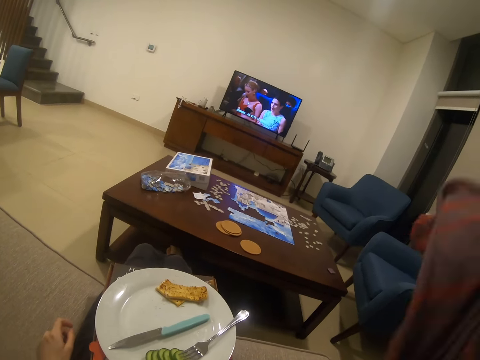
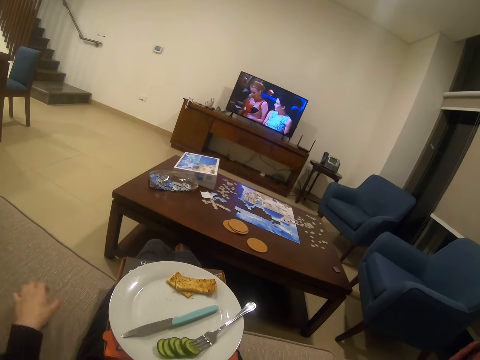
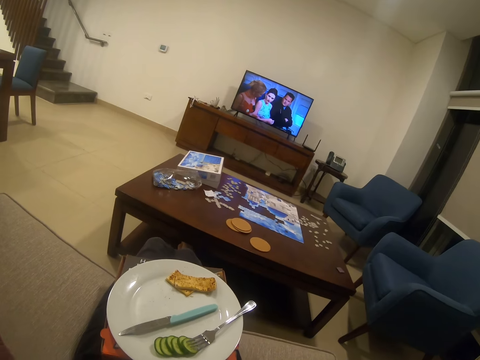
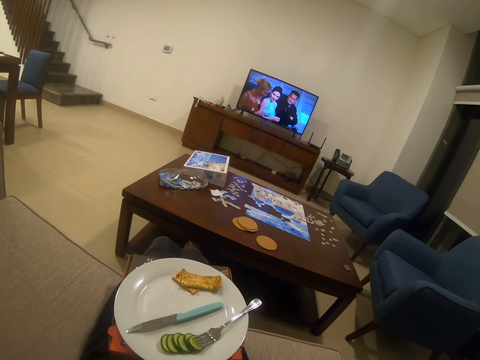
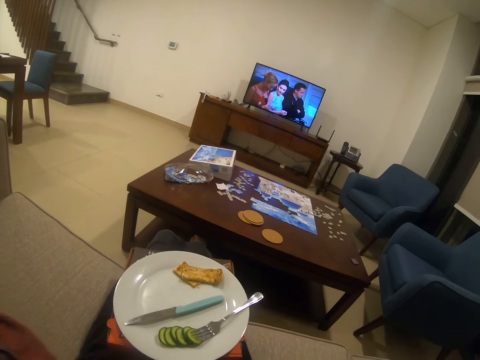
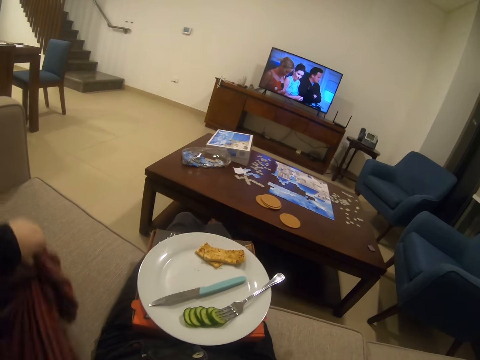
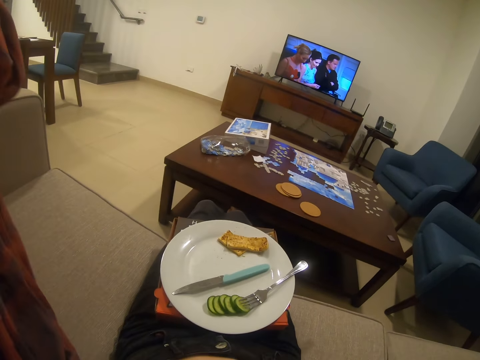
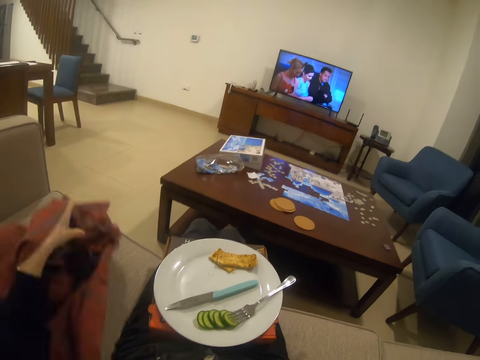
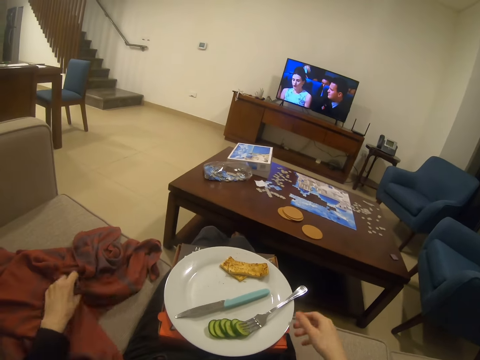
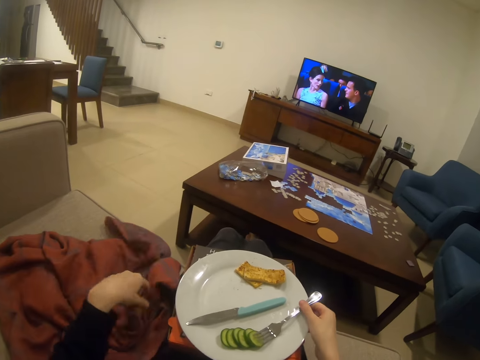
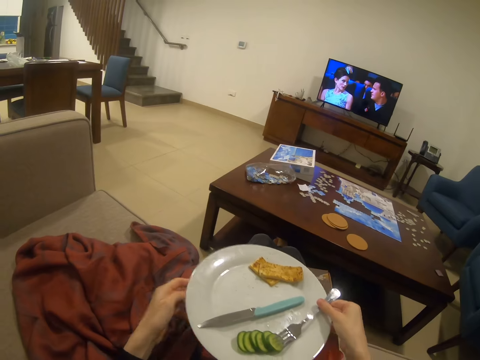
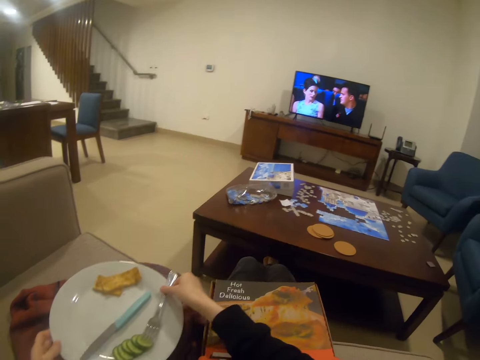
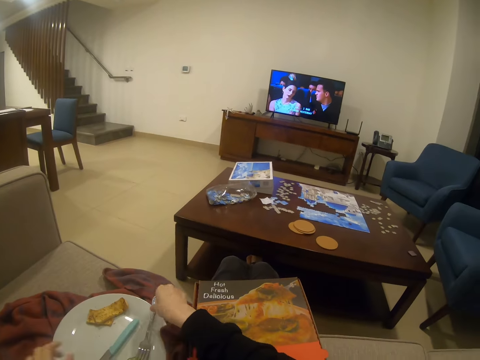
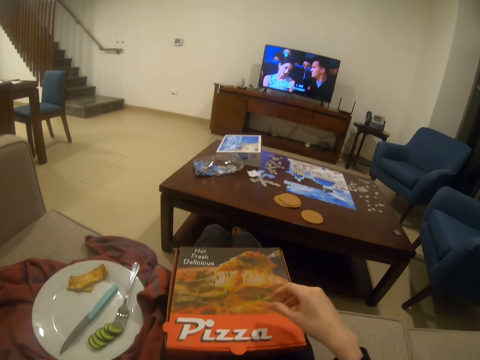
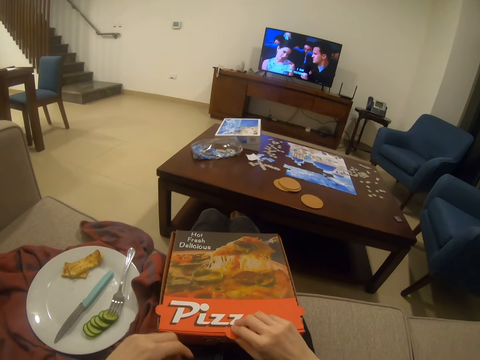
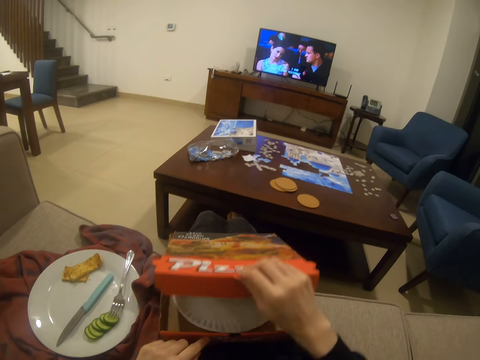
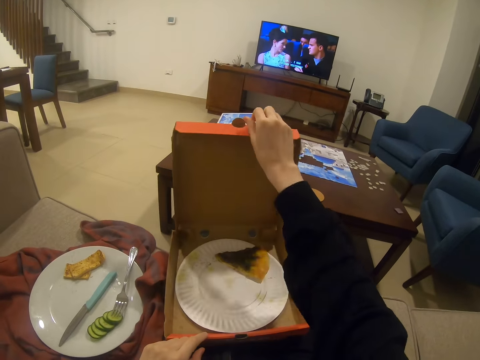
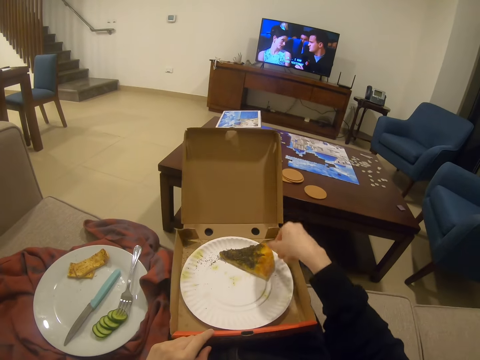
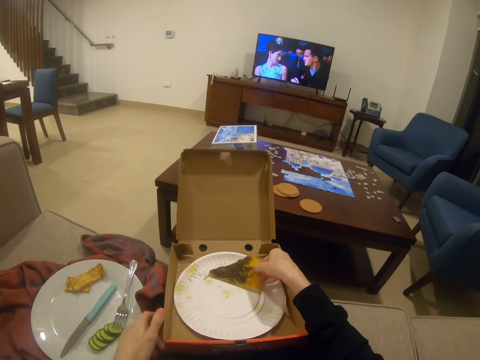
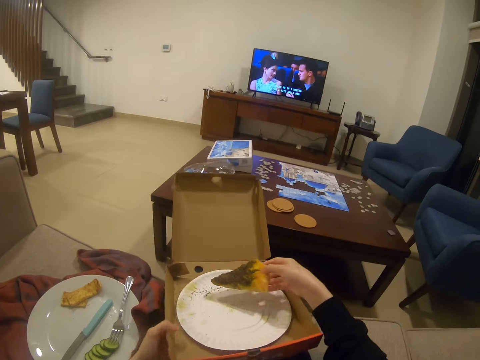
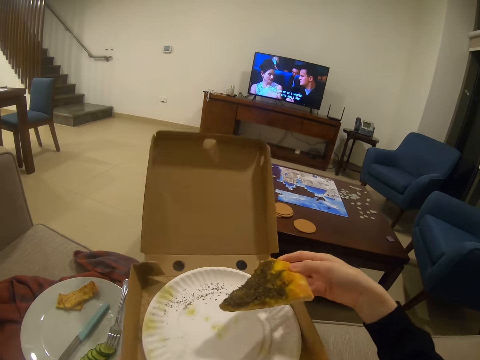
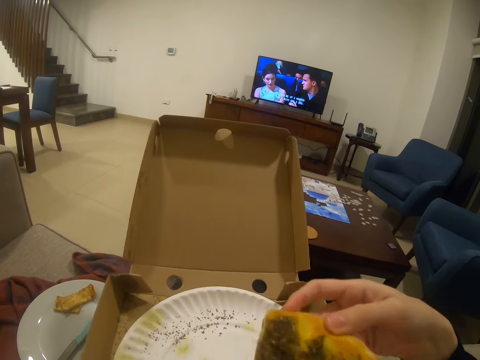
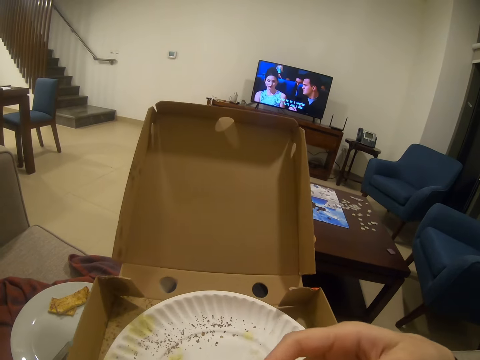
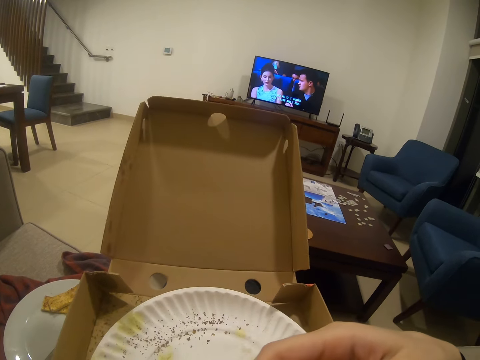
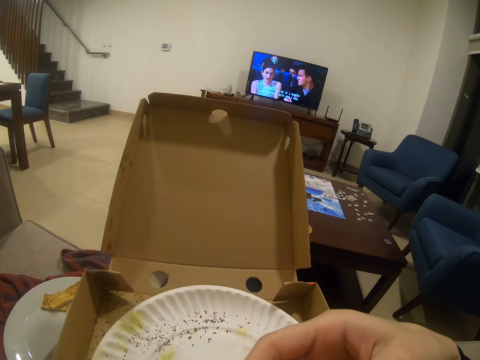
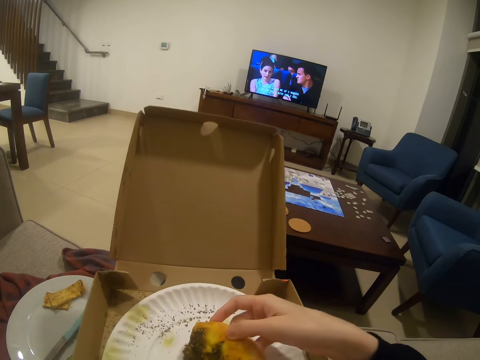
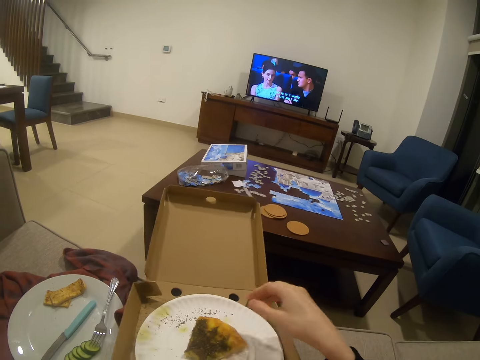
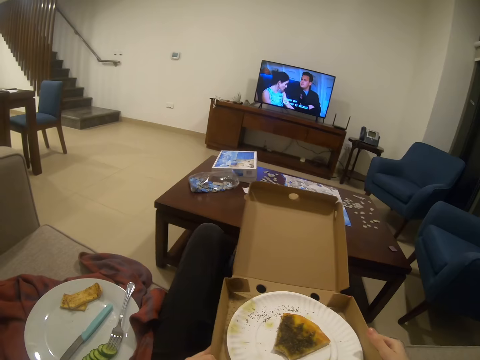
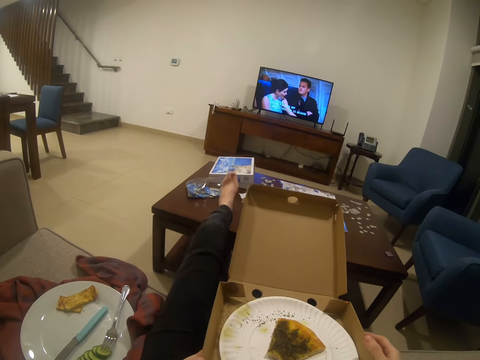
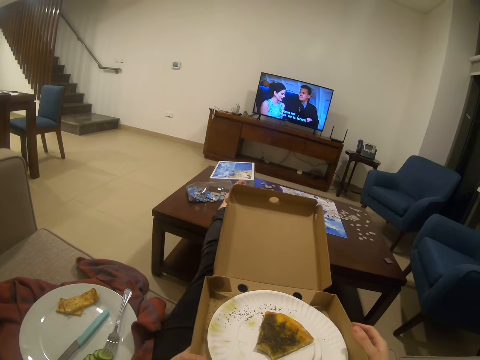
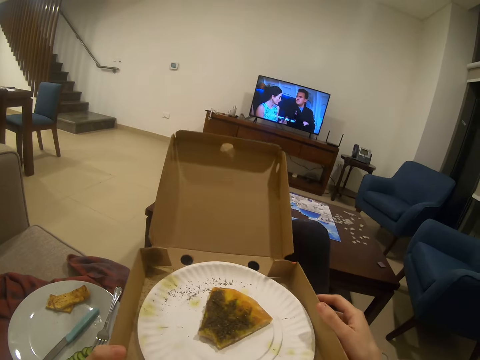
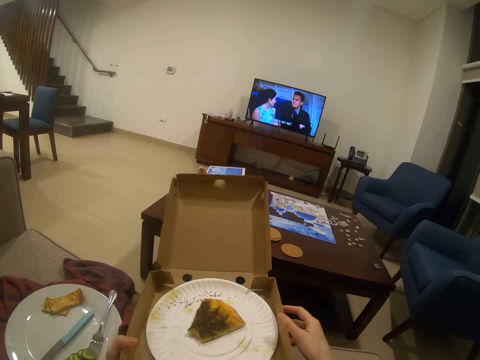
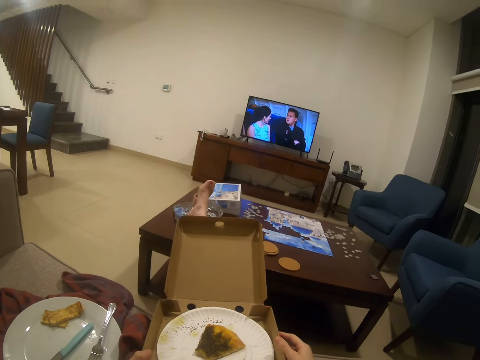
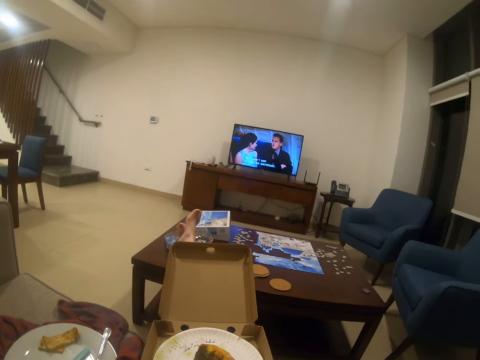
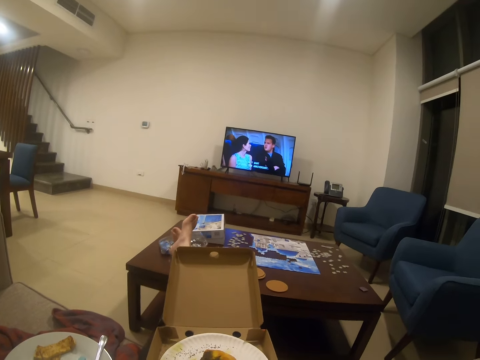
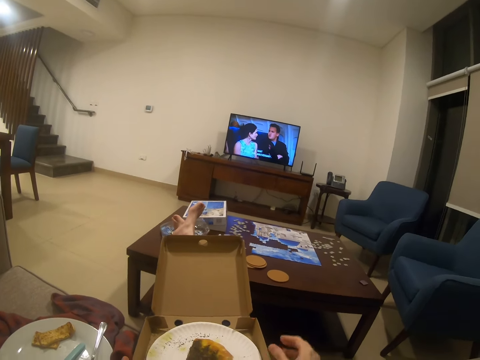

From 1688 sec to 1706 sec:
The camera wearer does something. She moves the hand. She pulls a piece of cloth. She moves the cloth. She puts a plate on the couch. She puts the cloth down. She opens a box. She takes pizza. She eats the pizza. She puts her legs on a table.

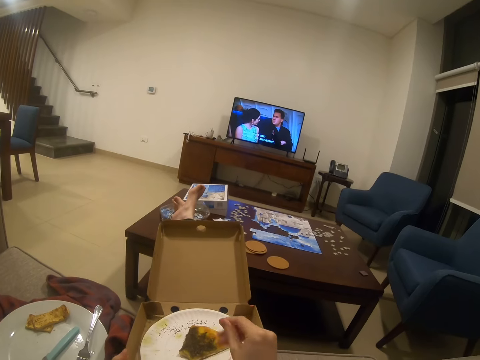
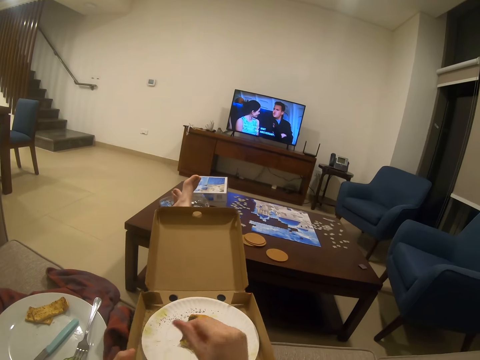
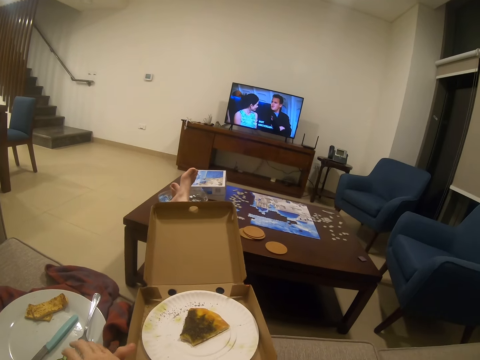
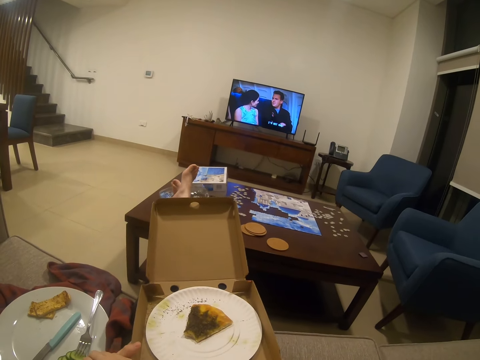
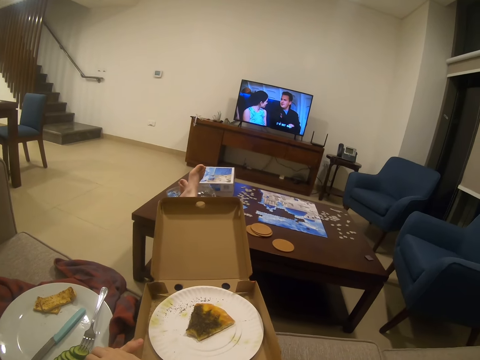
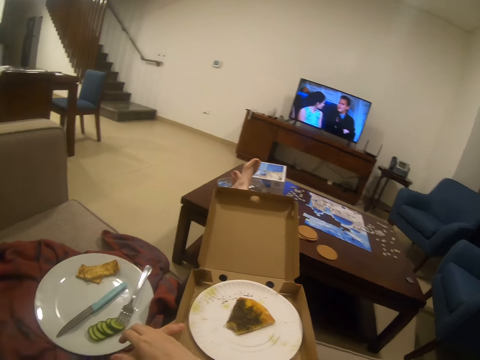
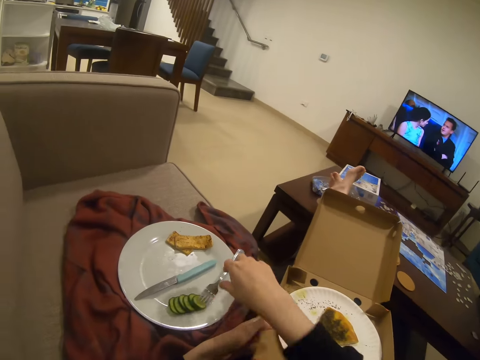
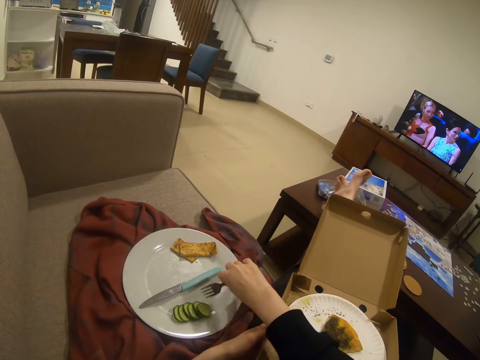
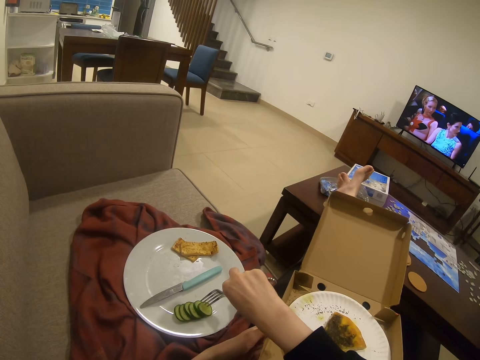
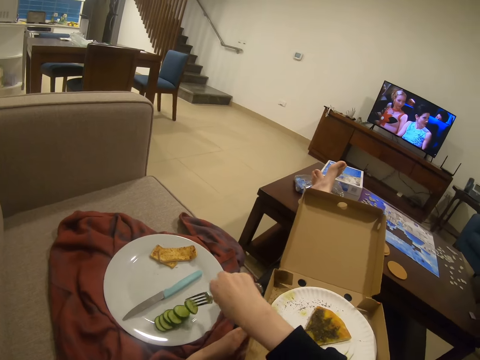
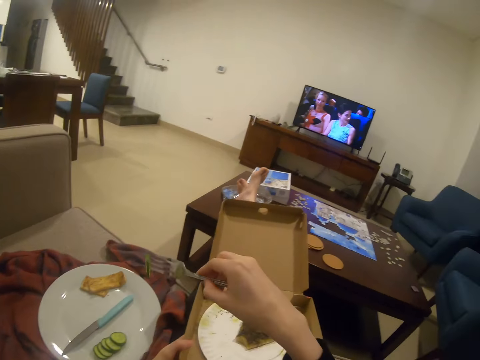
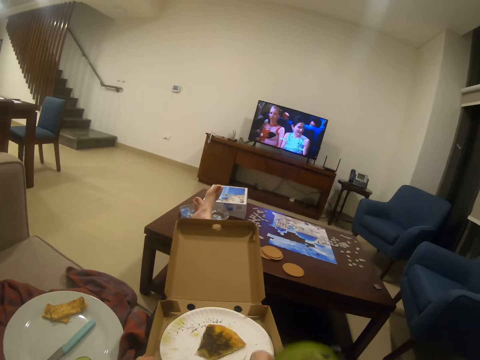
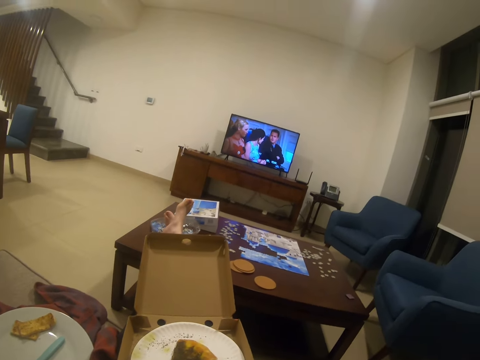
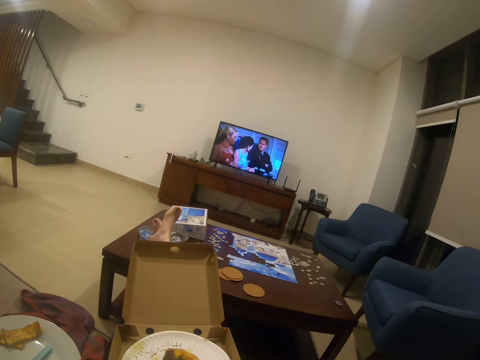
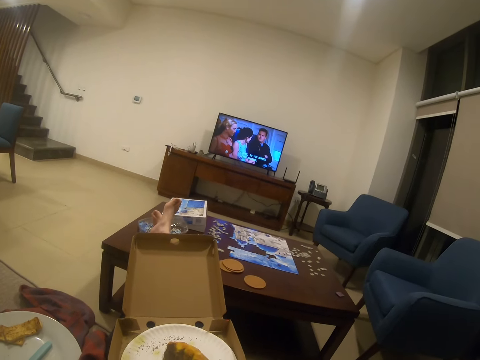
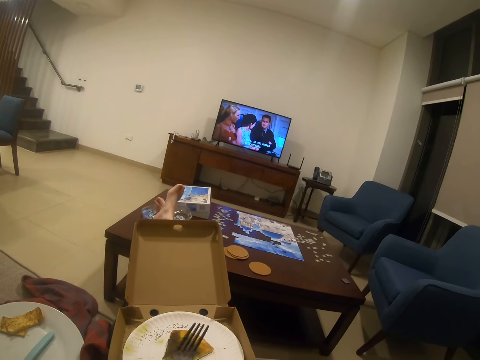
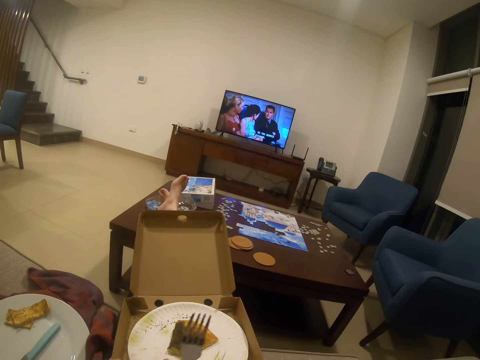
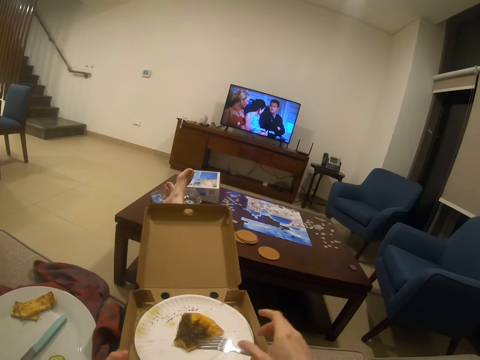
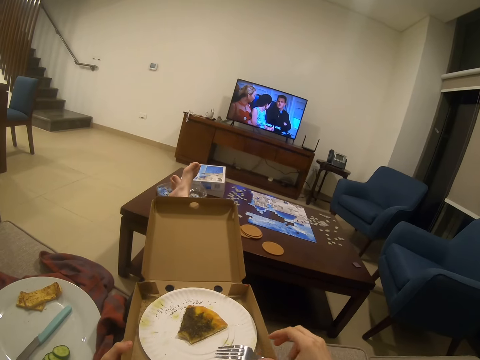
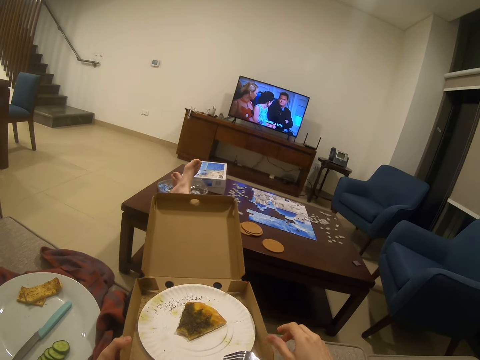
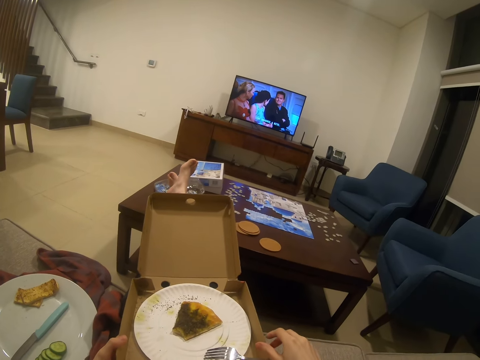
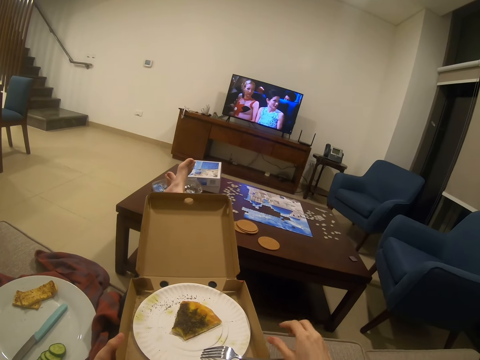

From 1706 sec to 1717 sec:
The camera wearer watches television. They grab a fork. They collect cucumber. They eat the cucumber. They watch the television.
